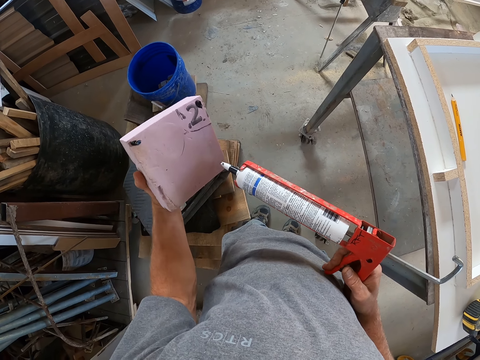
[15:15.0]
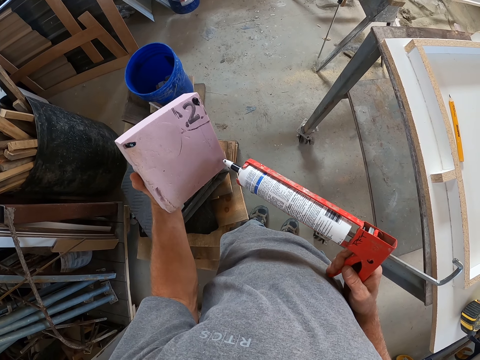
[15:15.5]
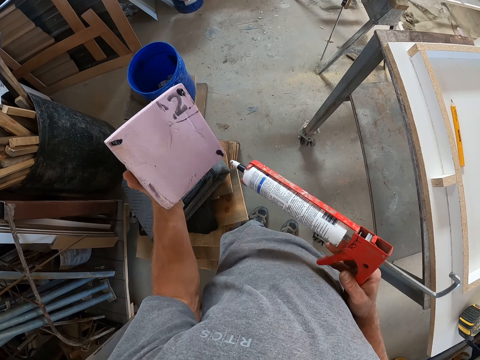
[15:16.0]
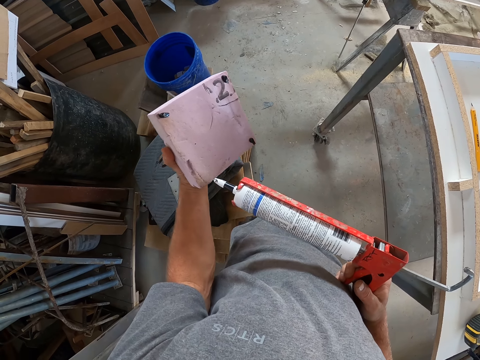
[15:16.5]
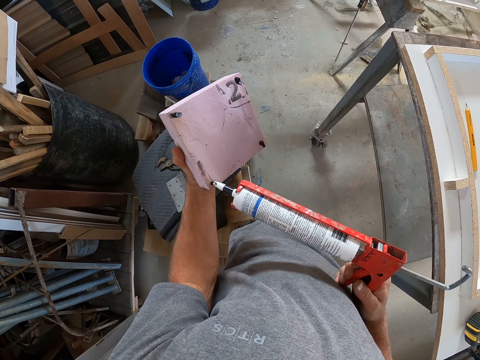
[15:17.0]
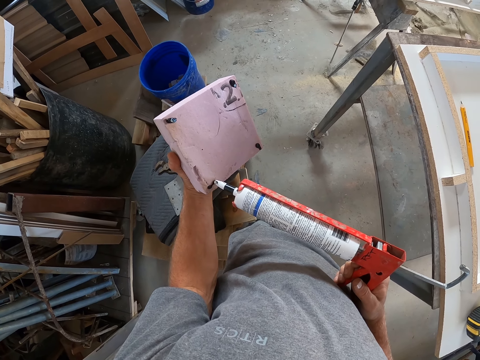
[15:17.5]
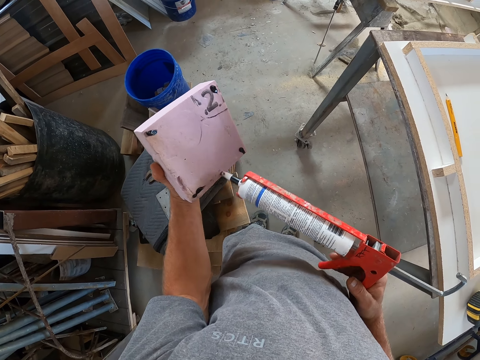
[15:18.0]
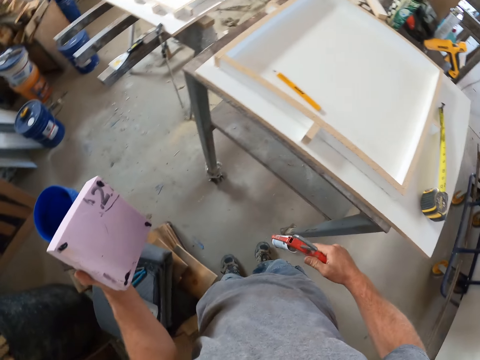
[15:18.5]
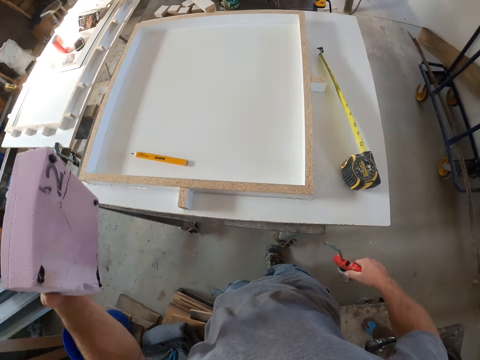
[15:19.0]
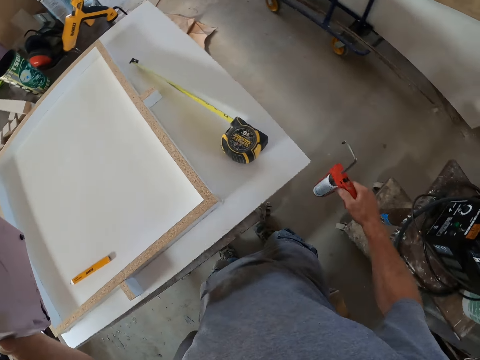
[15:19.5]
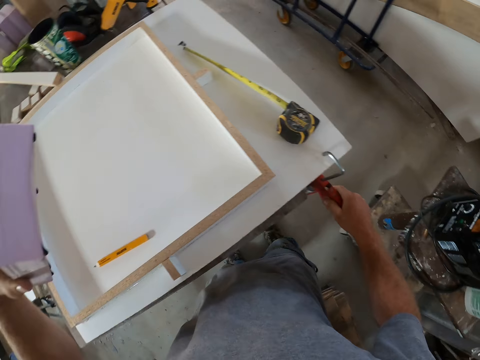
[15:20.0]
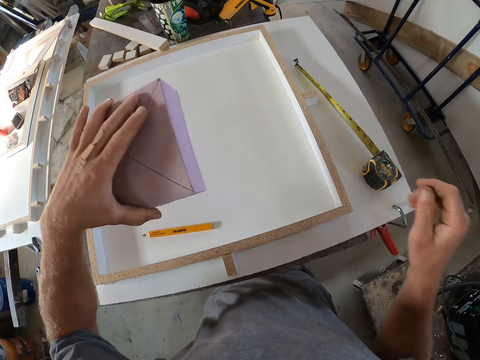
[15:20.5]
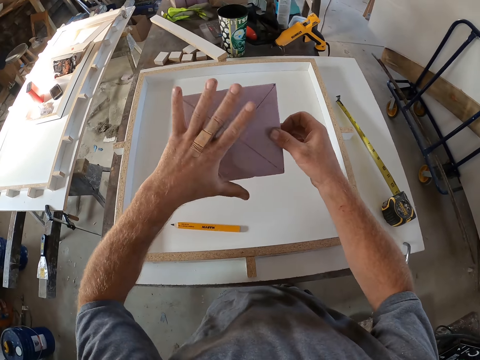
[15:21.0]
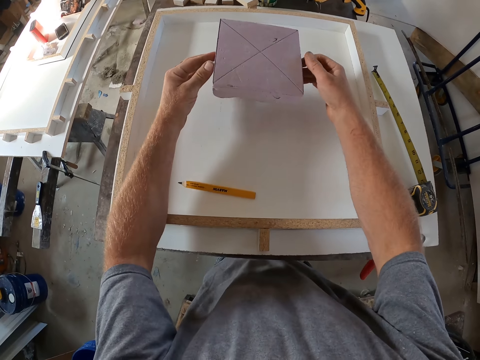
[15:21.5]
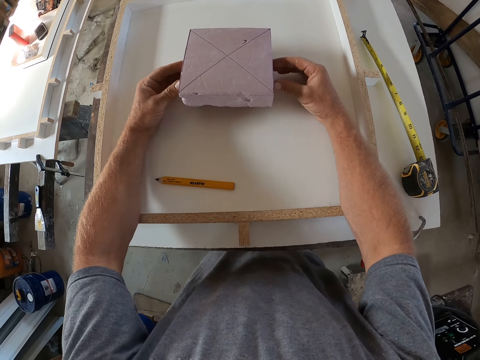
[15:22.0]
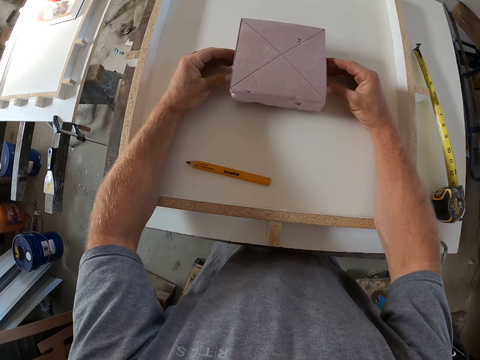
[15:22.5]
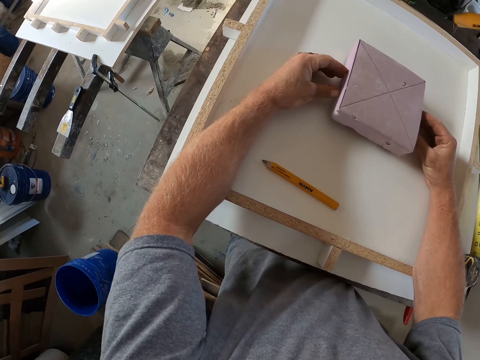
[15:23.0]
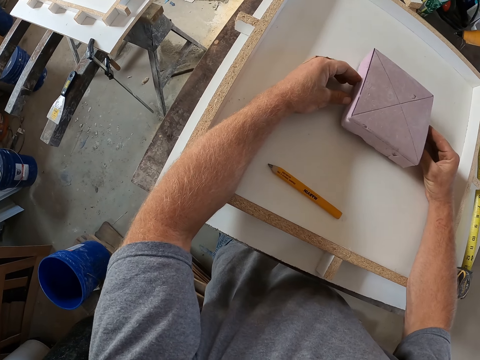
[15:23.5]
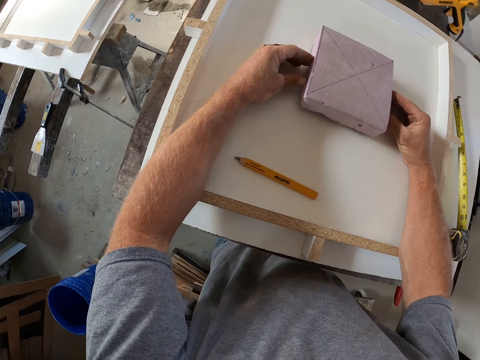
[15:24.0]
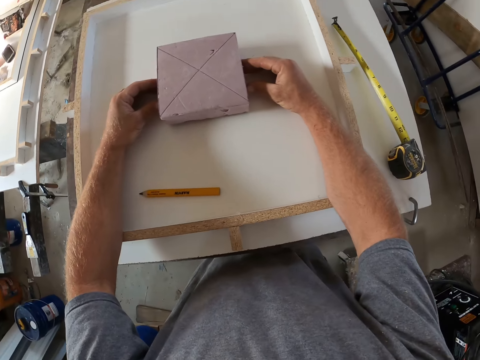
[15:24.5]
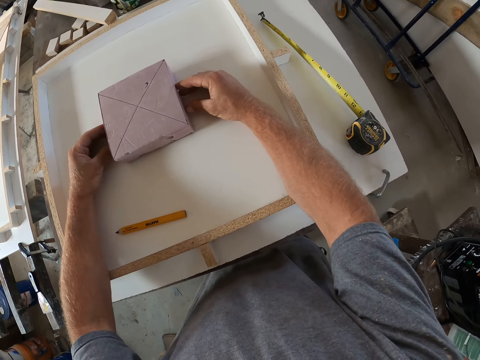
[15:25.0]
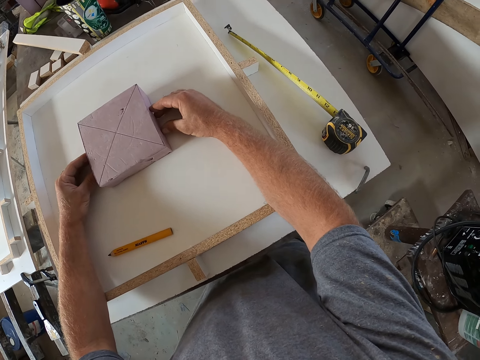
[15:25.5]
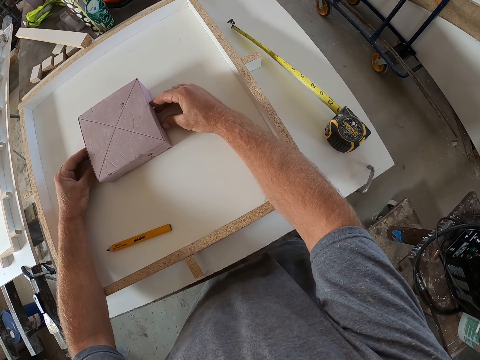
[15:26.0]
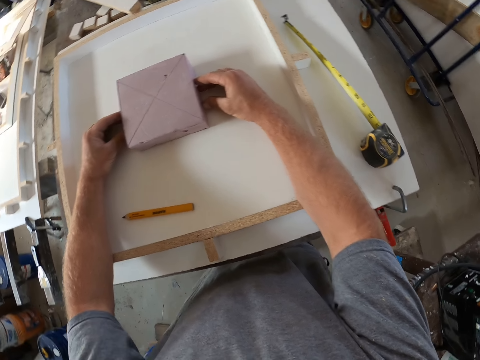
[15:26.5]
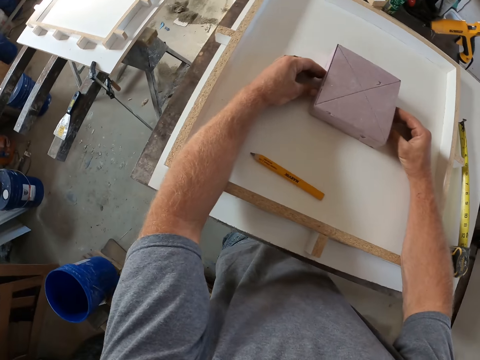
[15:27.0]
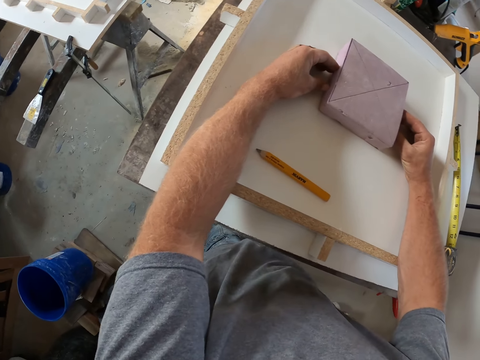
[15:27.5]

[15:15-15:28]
The camera wearer hangs the glue gun on the board. They place the carton on the board.

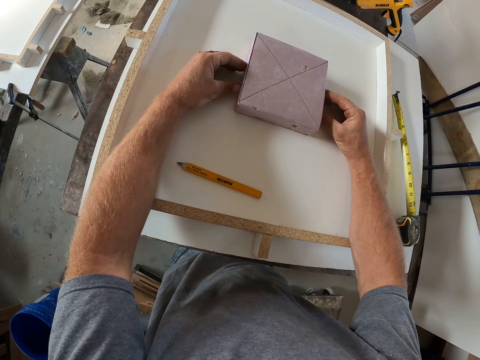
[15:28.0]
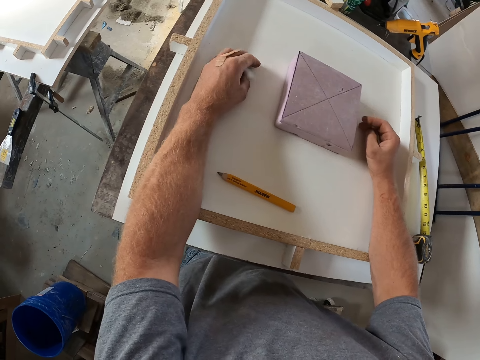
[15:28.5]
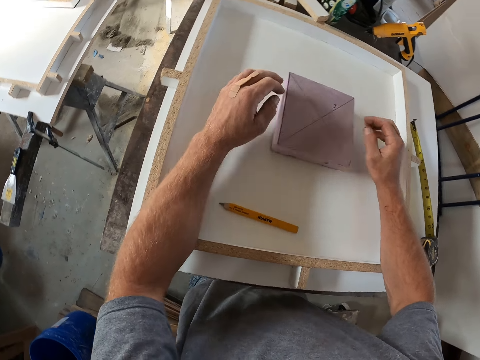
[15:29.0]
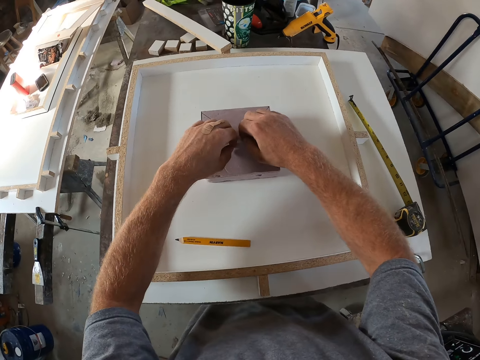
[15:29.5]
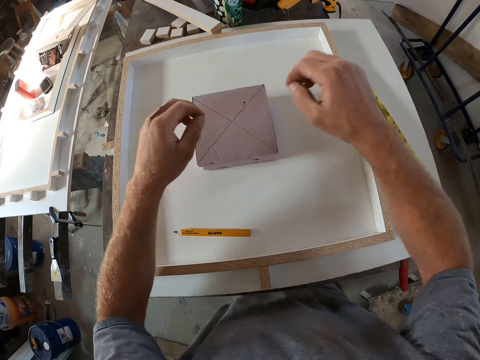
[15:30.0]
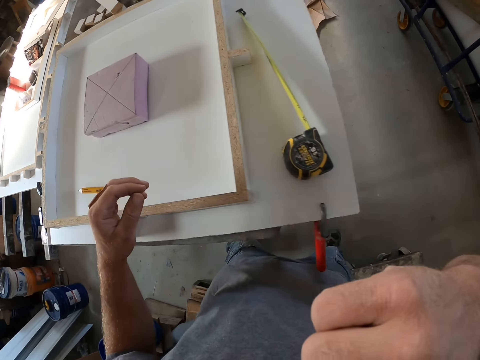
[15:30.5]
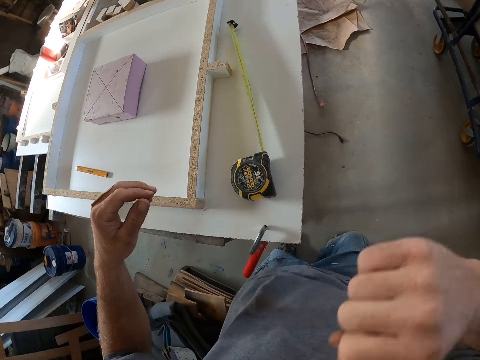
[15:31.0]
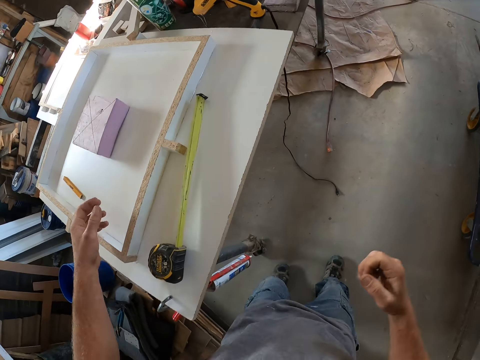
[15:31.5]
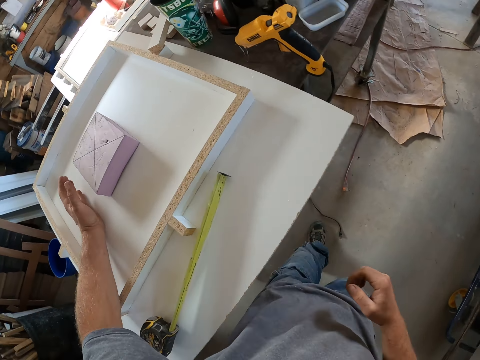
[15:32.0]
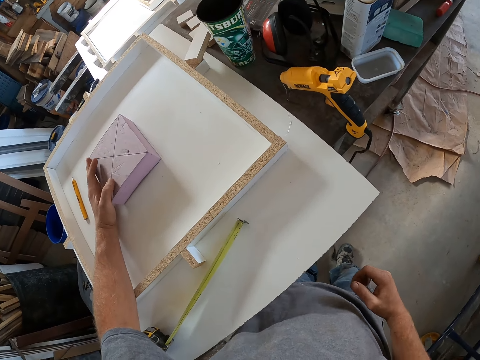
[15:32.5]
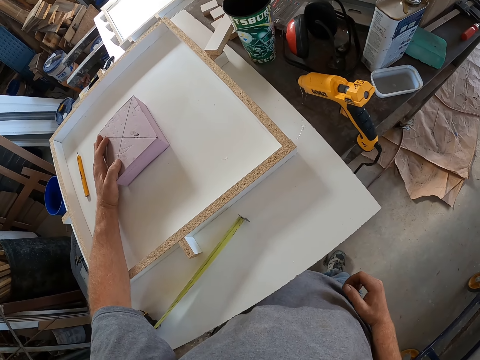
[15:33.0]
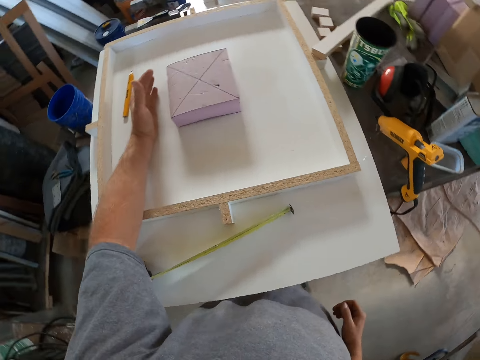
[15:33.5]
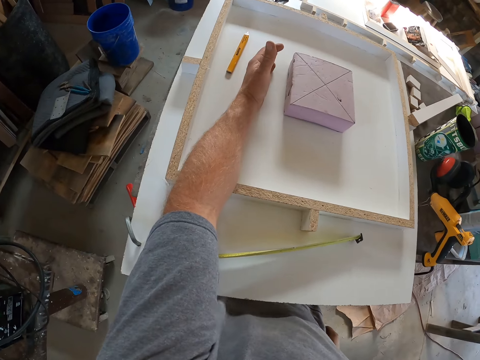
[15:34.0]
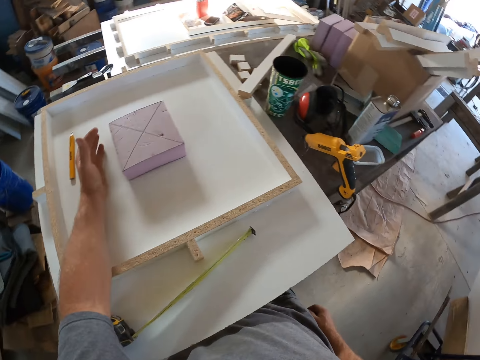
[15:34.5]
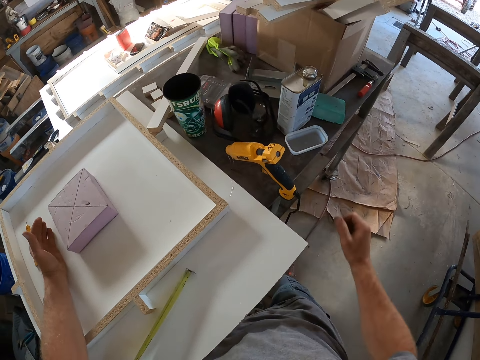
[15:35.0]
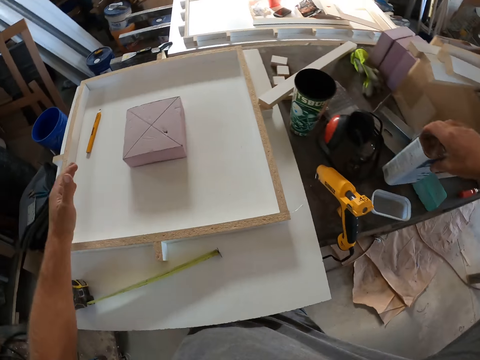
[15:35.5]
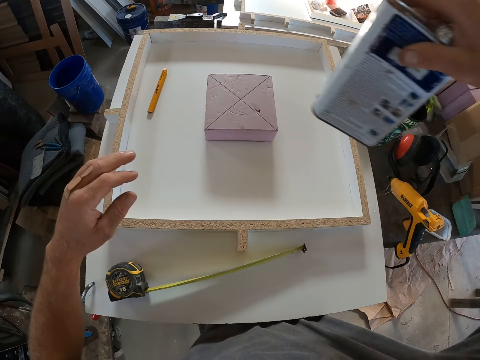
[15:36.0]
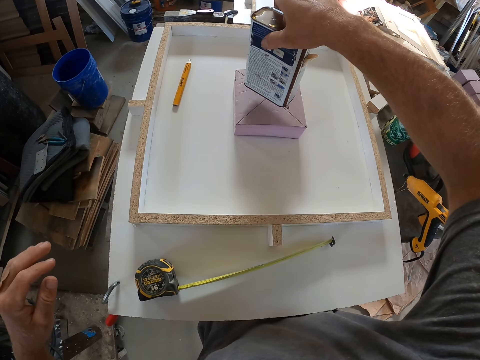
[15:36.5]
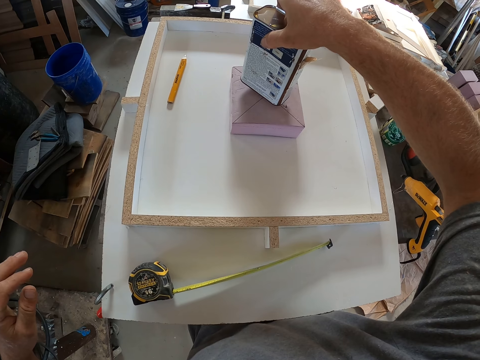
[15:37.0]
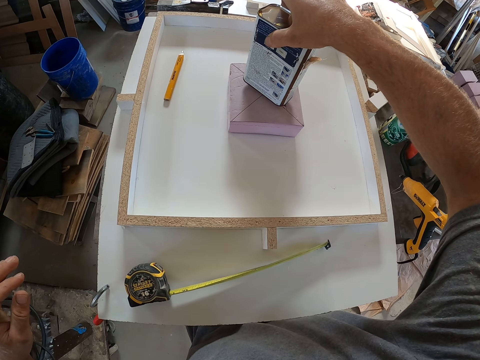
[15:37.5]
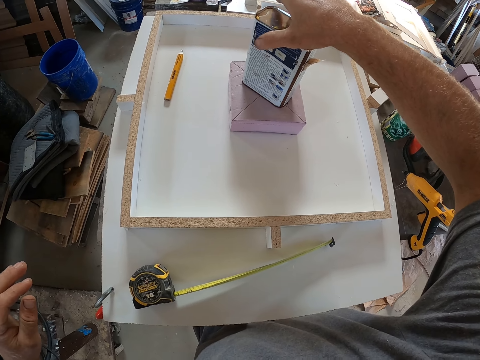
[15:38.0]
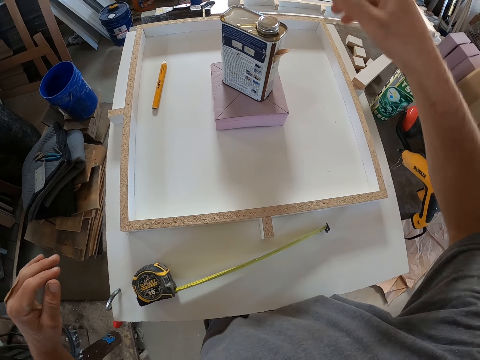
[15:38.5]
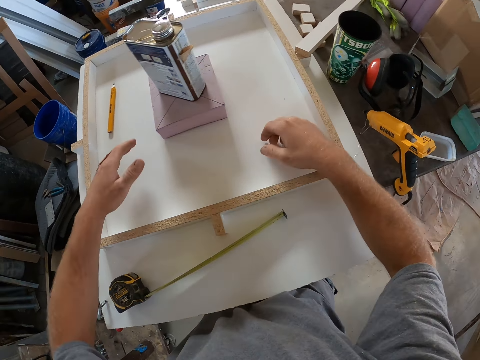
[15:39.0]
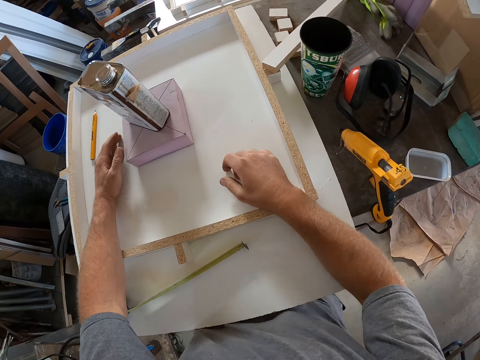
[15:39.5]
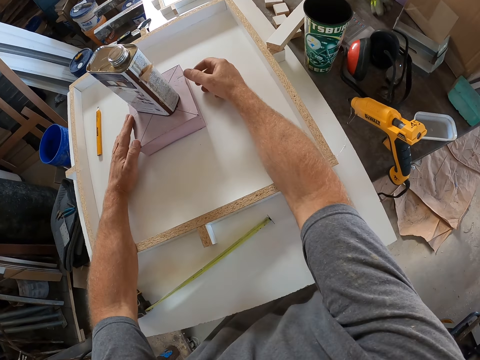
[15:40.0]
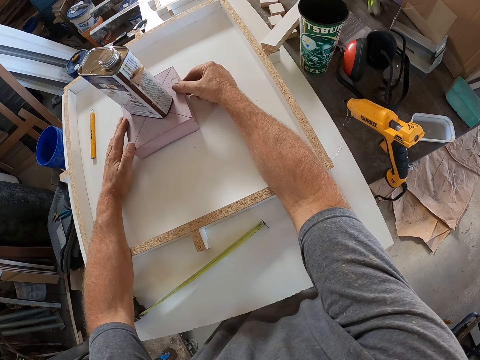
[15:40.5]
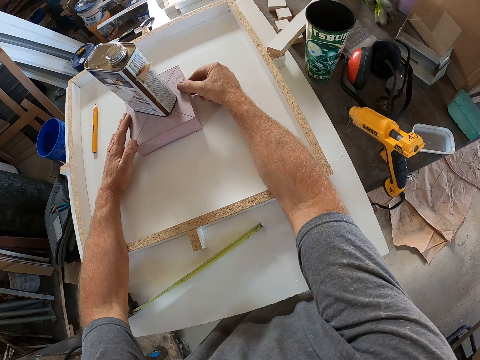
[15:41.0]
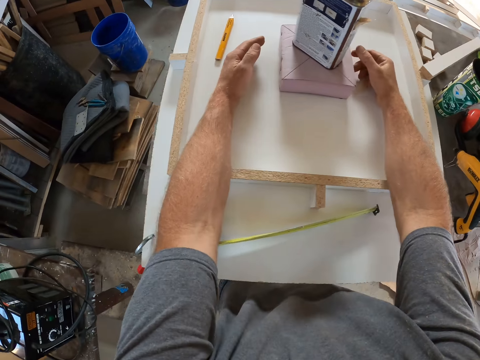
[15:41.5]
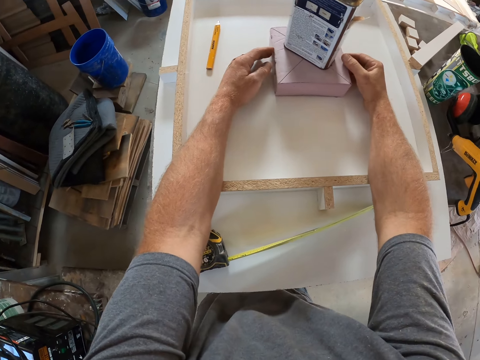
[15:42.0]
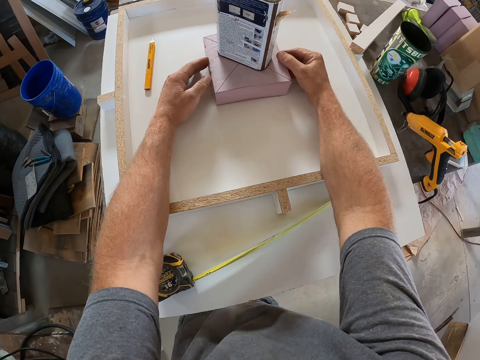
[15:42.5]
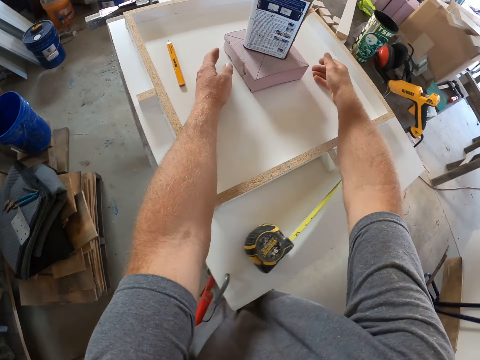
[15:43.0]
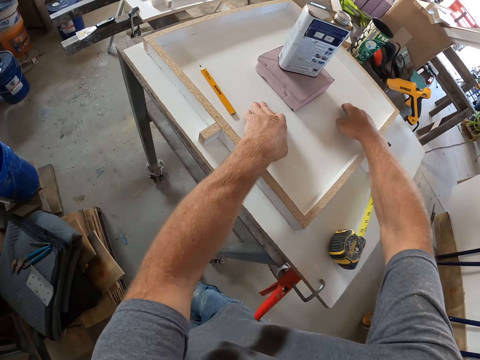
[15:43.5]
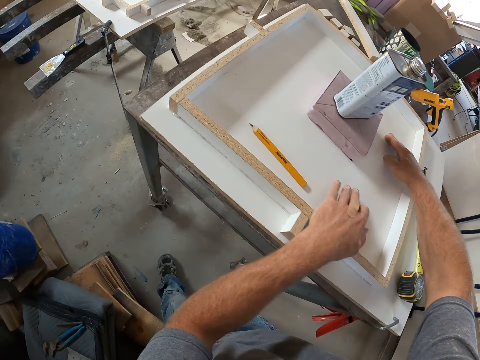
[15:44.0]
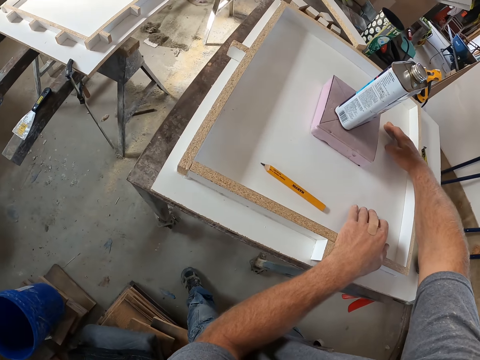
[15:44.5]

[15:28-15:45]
The camera wearer touches his face. He moves. He touches the carton on the board. He takes a can from the table. He drops the can on the carton.
